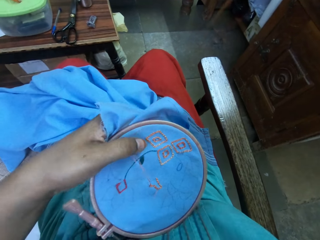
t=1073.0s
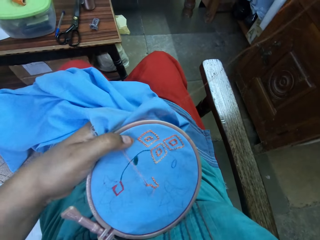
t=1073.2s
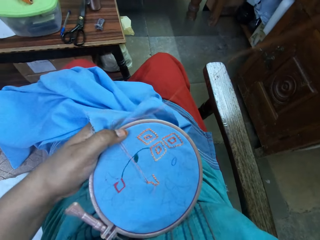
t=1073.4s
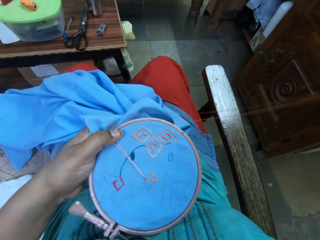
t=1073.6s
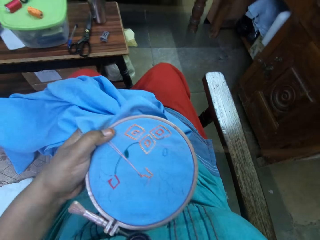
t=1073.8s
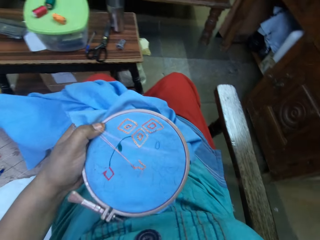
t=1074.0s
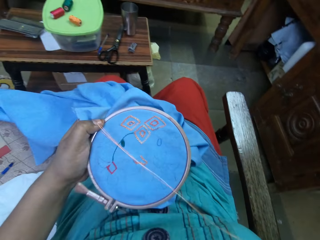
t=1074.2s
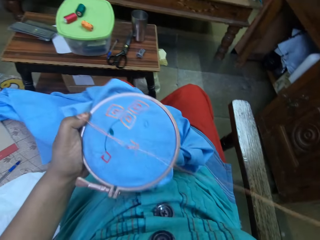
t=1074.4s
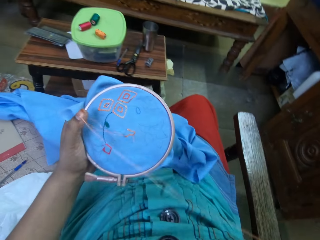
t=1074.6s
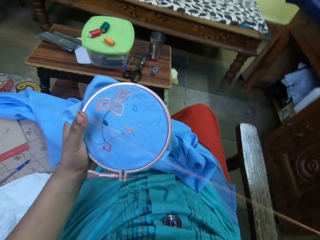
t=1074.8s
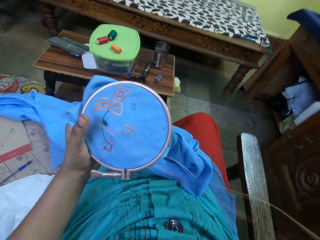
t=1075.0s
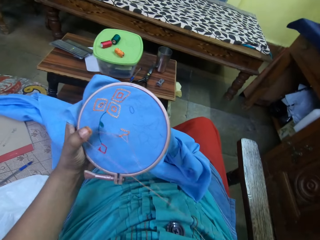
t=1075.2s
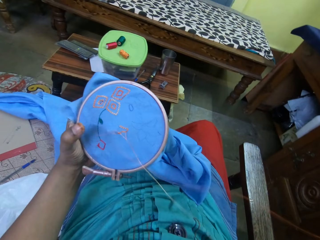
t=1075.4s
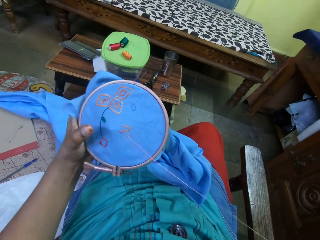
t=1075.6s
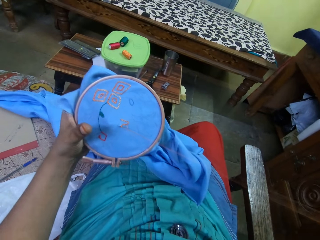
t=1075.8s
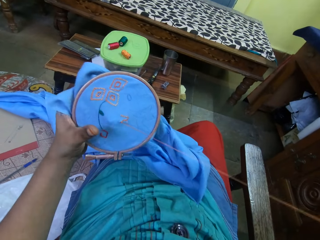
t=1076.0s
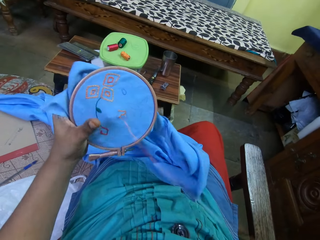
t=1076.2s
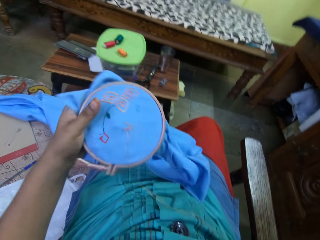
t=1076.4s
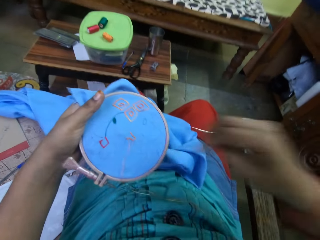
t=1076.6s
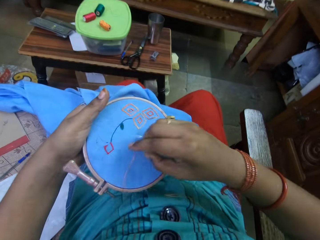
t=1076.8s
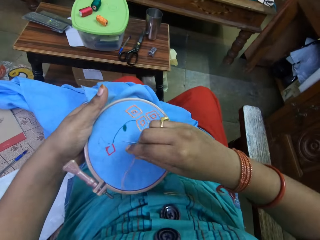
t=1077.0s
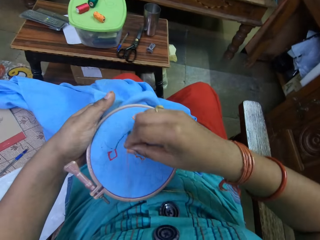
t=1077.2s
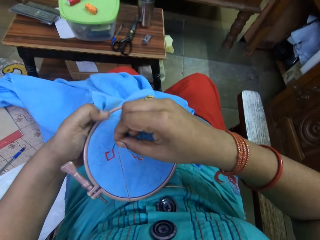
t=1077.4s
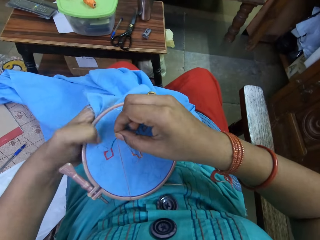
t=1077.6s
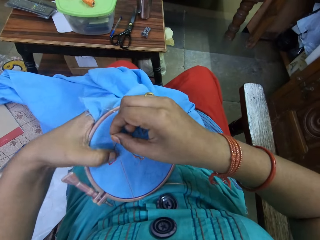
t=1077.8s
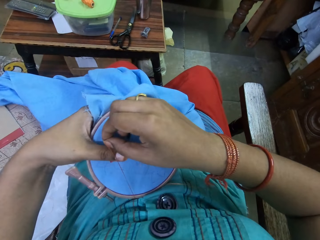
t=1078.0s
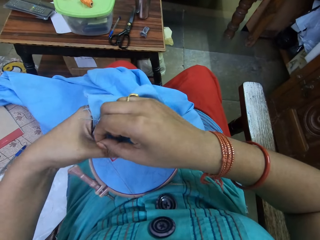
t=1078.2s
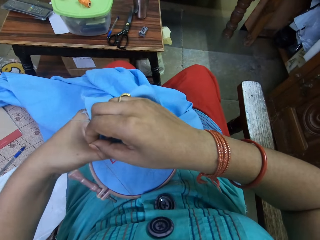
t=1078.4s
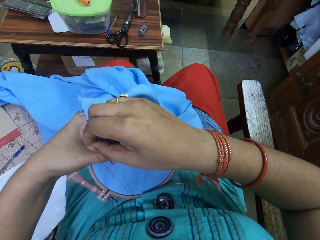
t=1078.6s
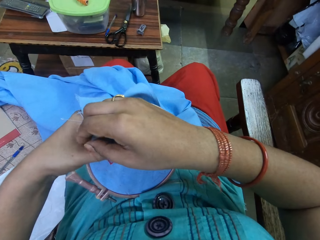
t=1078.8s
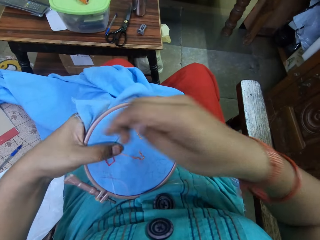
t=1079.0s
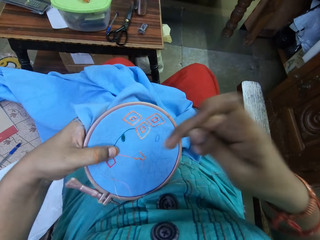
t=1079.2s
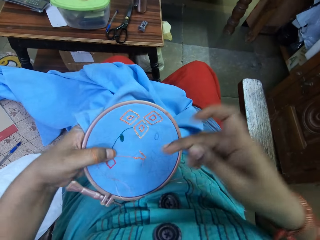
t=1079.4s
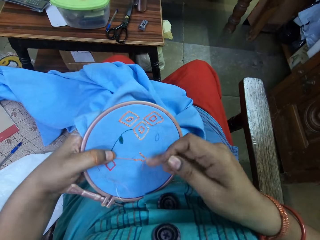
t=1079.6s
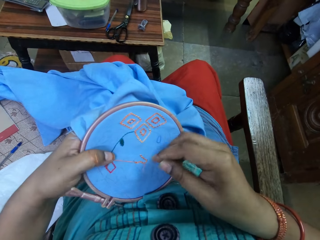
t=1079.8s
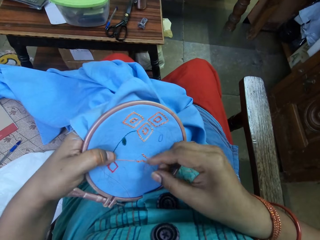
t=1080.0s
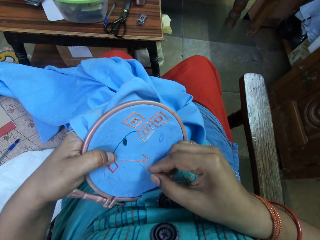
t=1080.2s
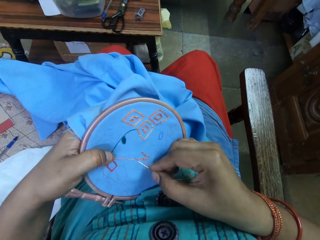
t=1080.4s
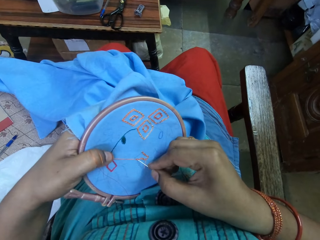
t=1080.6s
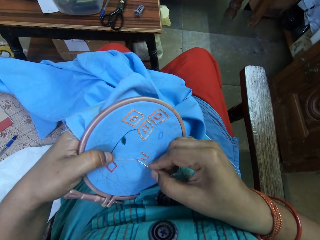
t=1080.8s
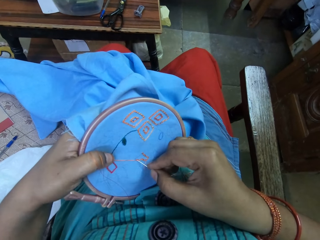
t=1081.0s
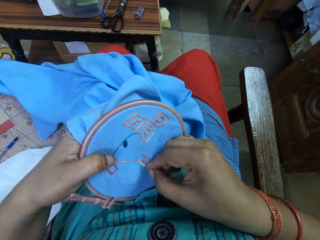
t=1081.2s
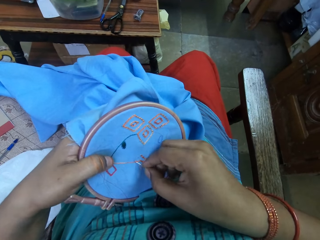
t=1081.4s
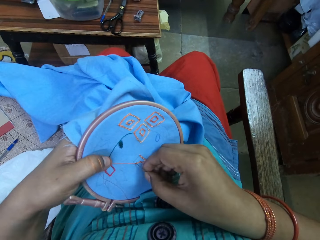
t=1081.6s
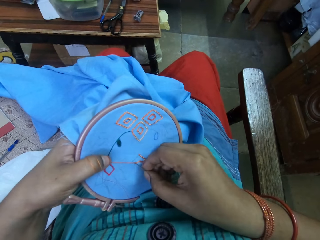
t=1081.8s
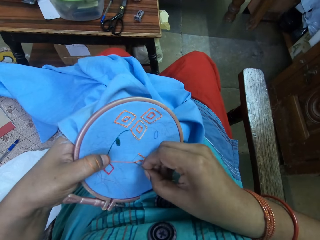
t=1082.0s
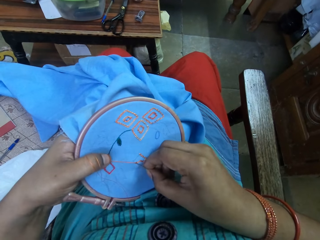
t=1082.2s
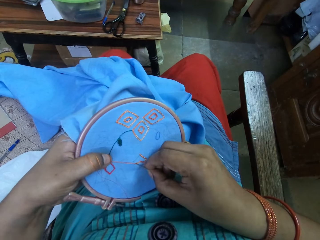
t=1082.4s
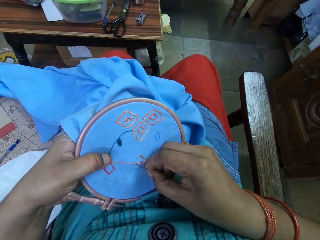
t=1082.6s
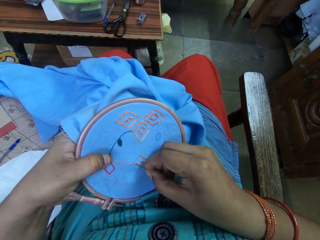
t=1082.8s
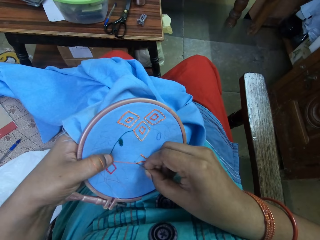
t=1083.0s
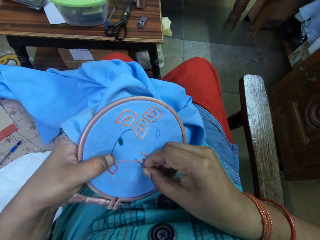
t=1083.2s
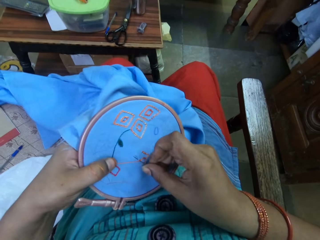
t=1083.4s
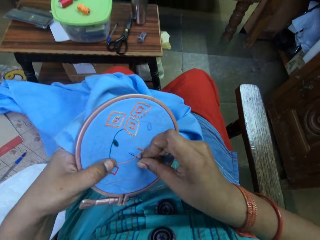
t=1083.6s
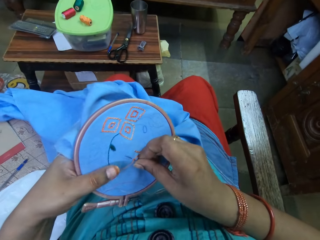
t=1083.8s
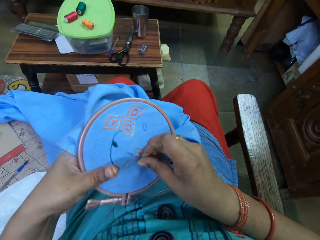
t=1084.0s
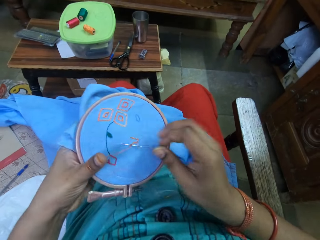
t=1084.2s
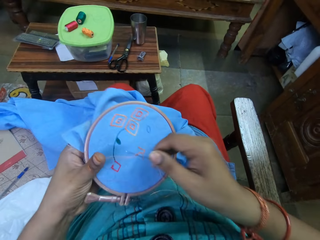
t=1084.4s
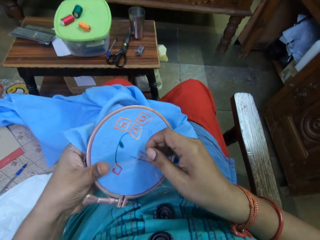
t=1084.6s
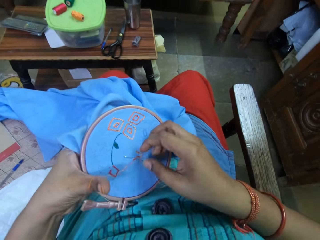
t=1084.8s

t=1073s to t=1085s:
The camera wearer adjusts the thread on the cloth in the embroidery hoop with her right hand. She presses down the thread on the cloth in the embroidery hoop with her left thumb. She does embroidery on a fabric in the embroidery hoop in her left hand with a needle with thread in her right hand.

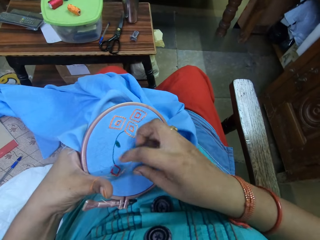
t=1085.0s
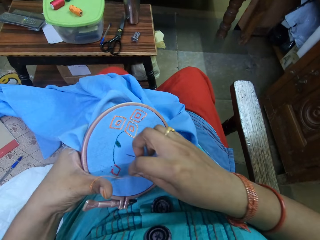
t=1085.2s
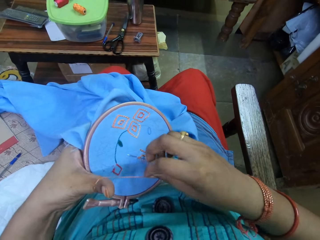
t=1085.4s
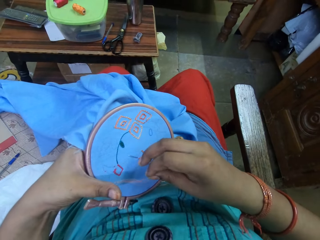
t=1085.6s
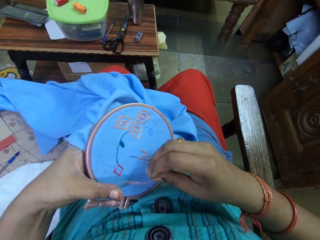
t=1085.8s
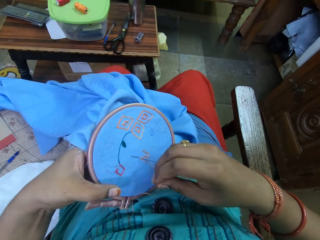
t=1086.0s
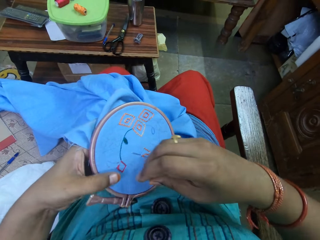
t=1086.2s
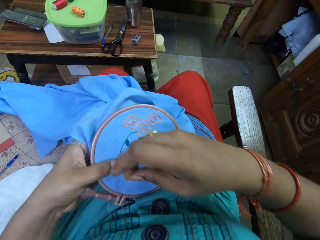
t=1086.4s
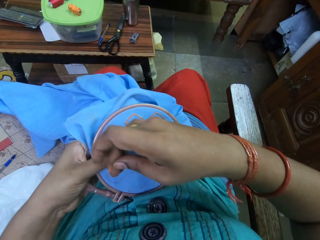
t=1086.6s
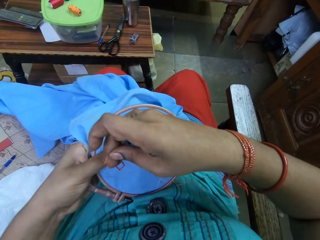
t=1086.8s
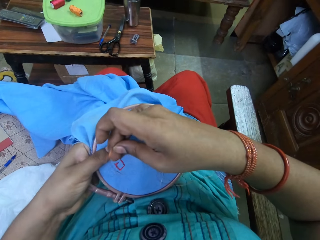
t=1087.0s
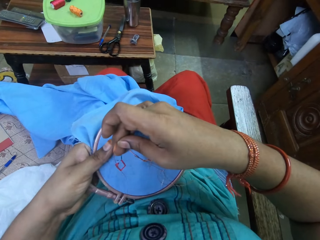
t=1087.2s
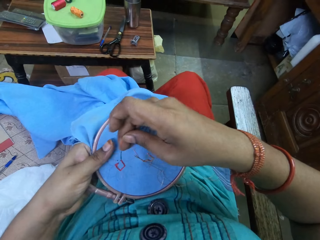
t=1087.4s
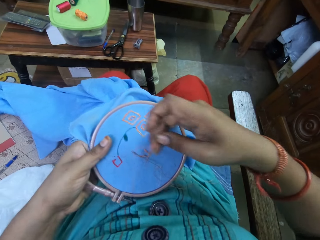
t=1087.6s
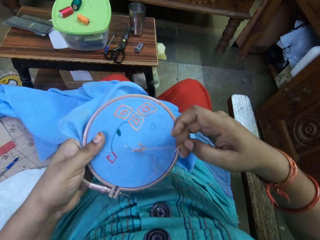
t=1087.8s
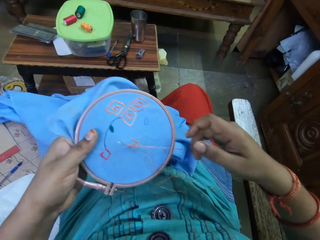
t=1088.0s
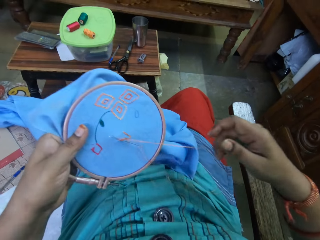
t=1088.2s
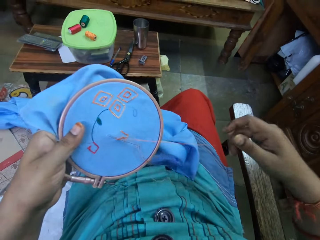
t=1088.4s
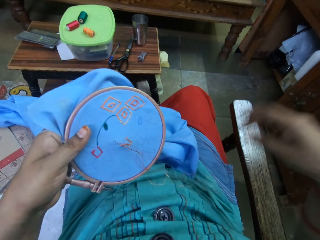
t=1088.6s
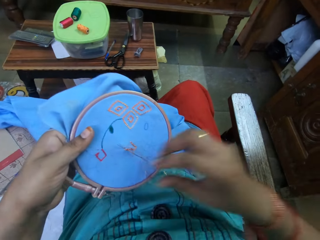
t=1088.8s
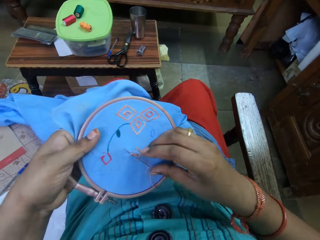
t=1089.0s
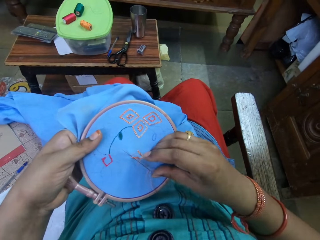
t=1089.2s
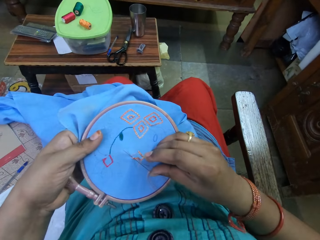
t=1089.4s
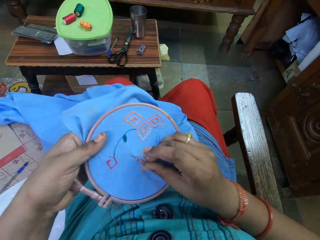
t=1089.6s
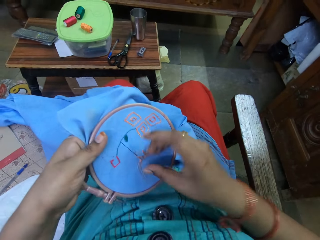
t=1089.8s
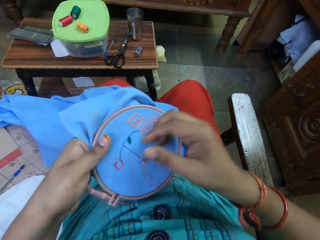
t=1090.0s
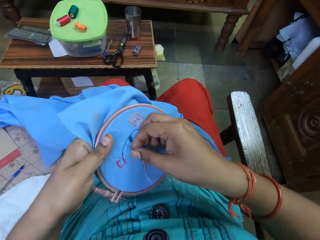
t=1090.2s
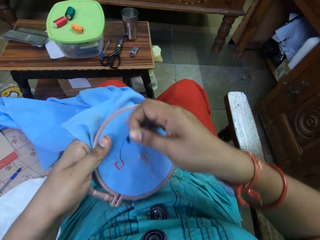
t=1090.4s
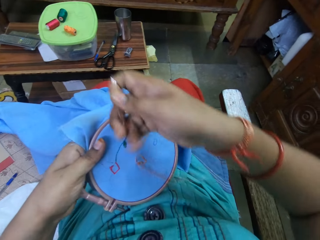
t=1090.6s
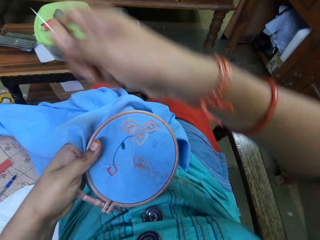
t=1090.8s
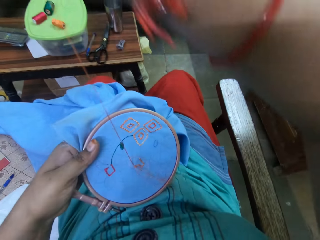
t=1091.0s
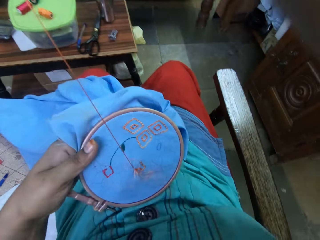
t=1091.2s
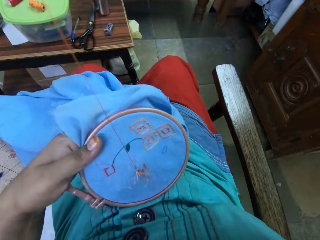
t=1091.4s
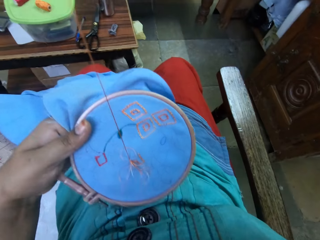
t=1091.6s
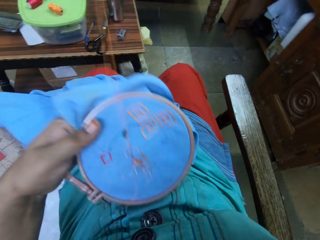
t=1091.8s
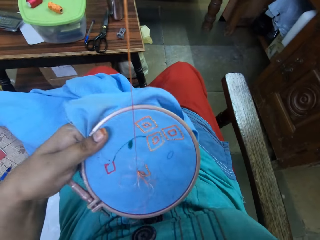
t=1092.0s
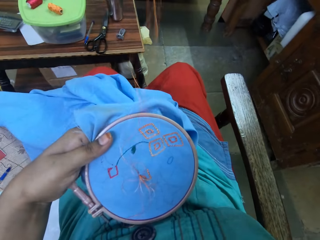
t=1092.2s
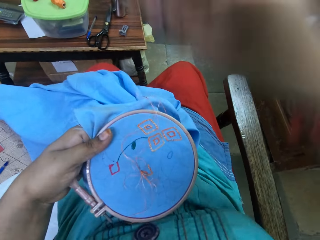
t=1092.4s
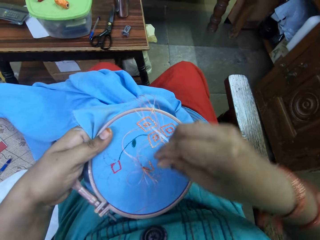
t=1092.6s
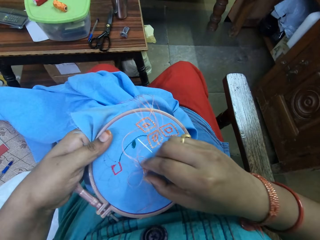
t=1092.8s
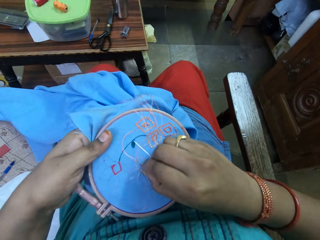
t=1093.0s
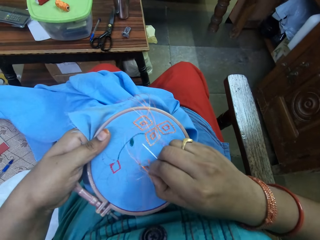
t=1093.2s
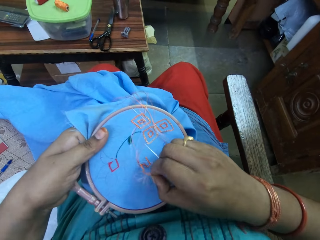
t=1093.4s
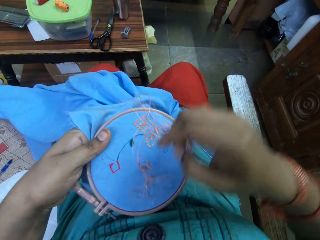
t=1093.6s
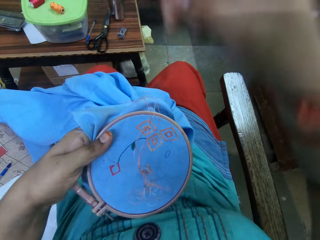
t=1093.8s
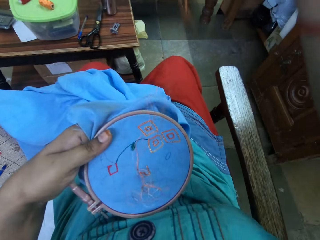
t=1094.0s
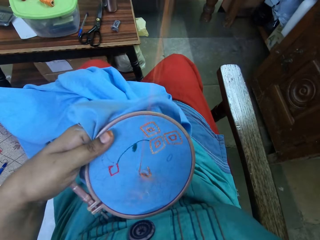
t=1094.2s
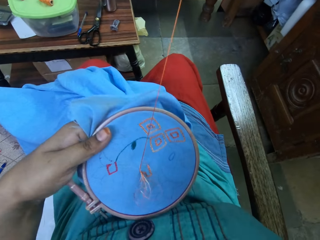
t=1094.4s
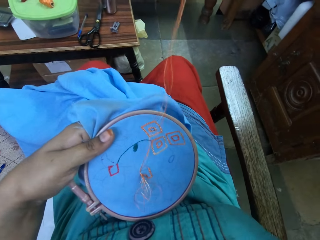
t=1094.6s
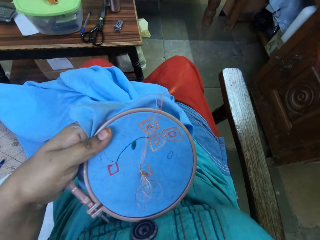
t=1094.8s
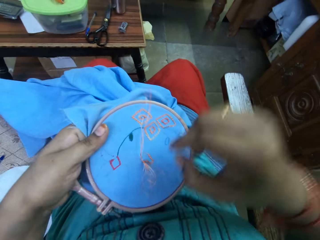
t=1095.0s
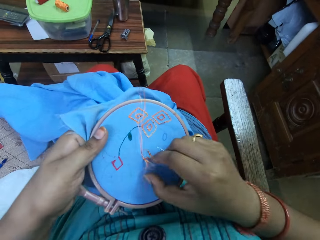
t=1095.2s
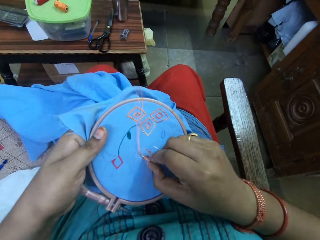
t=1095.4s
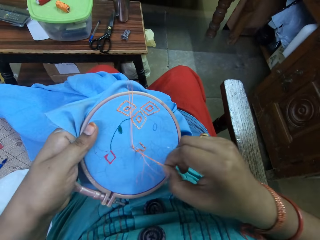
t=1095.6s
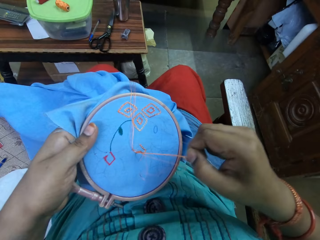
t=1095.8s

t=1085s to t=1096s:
The camera wearer adjusts the thread on the cloth in the embroidery hoop with her right hand. She pulls the thread on the fabric in her left hand with her right hand.
